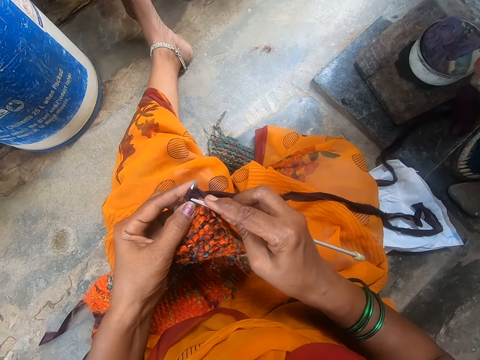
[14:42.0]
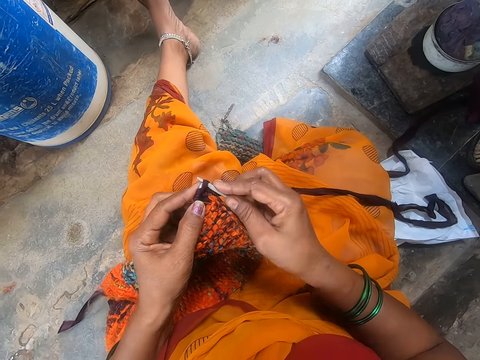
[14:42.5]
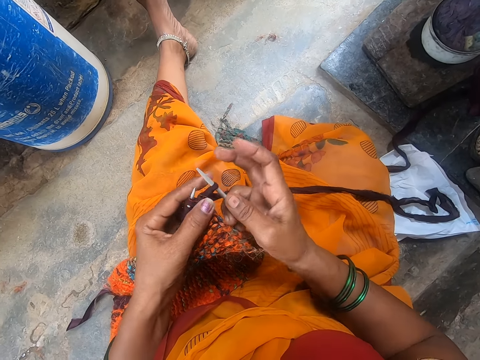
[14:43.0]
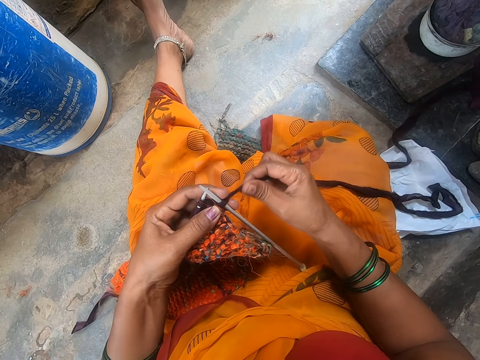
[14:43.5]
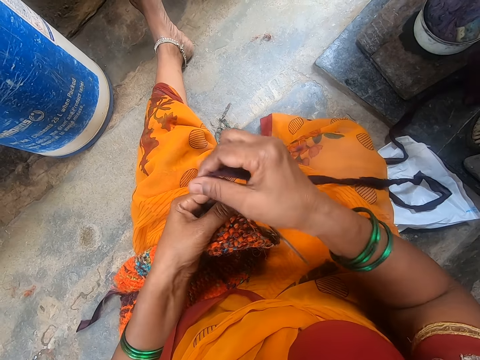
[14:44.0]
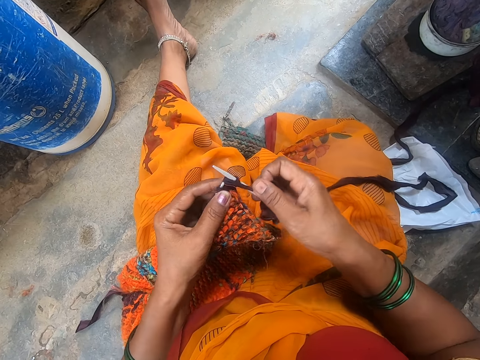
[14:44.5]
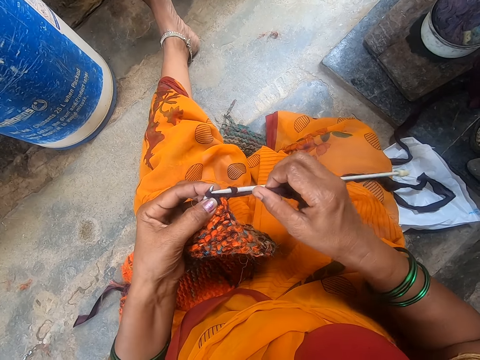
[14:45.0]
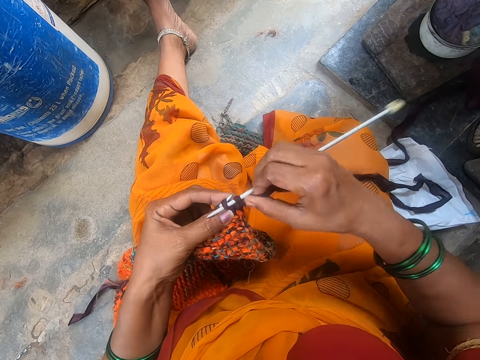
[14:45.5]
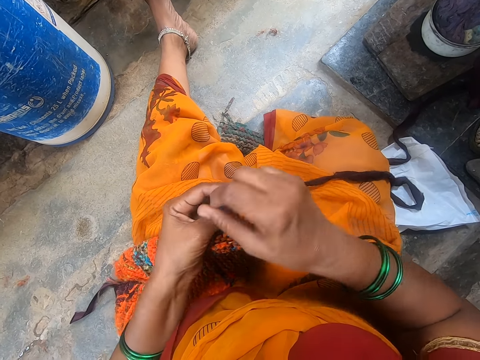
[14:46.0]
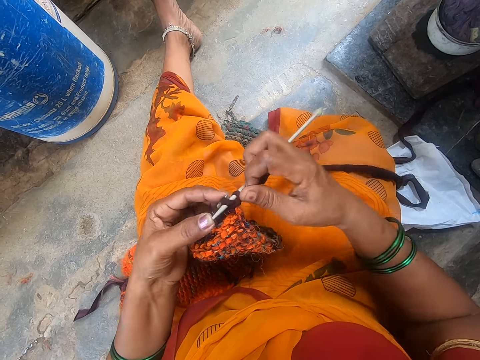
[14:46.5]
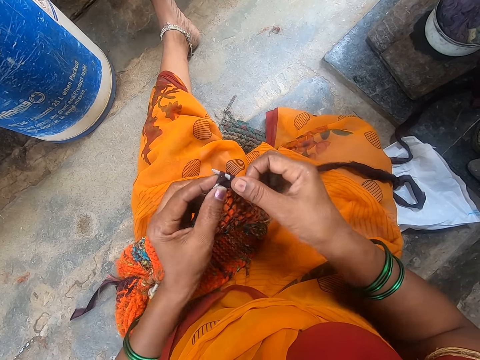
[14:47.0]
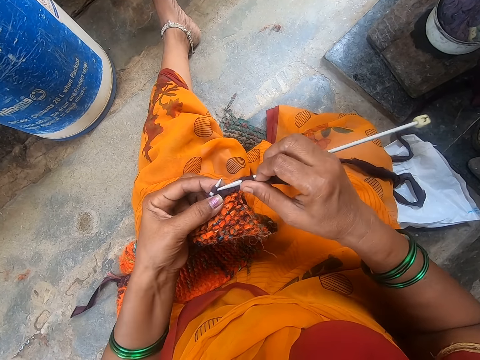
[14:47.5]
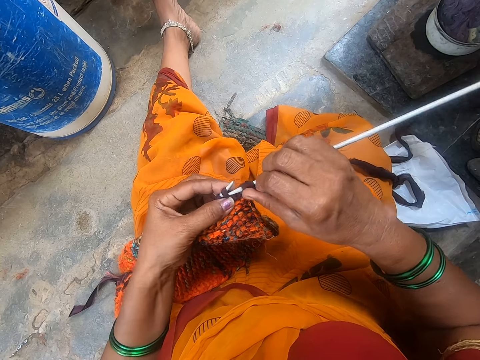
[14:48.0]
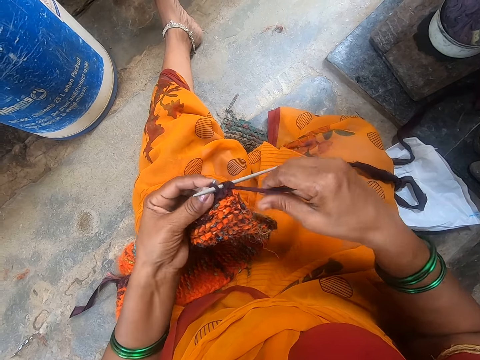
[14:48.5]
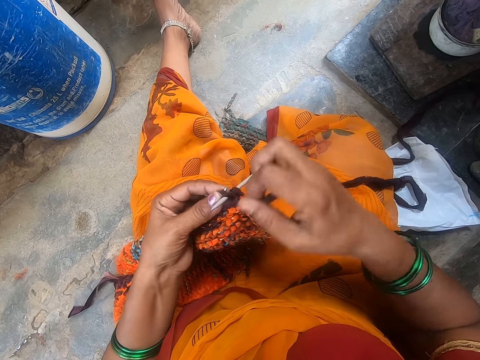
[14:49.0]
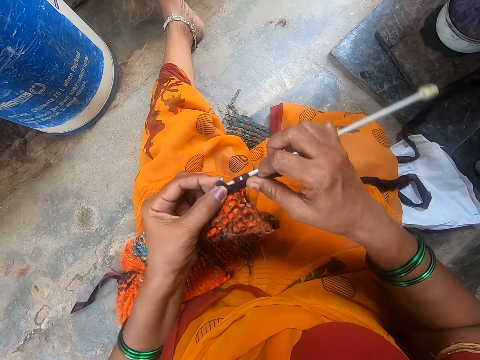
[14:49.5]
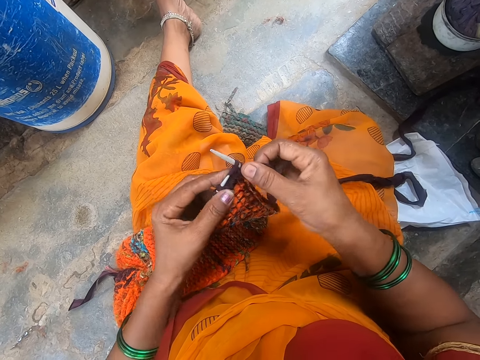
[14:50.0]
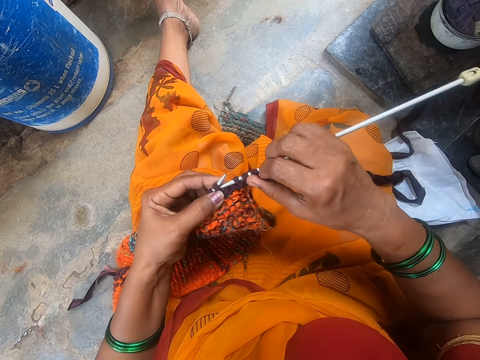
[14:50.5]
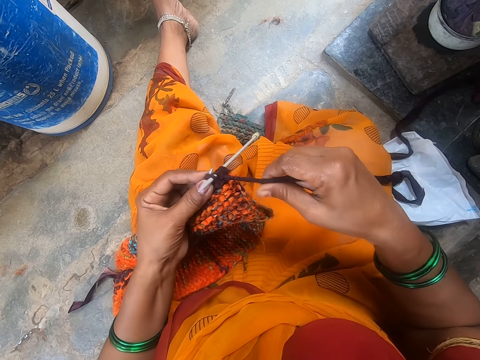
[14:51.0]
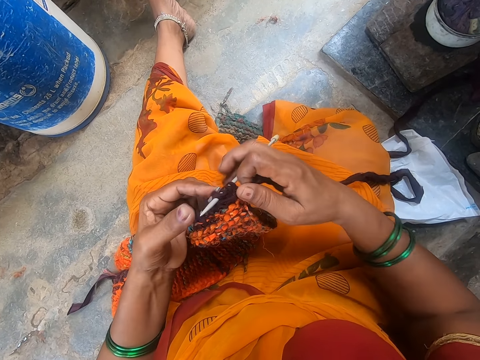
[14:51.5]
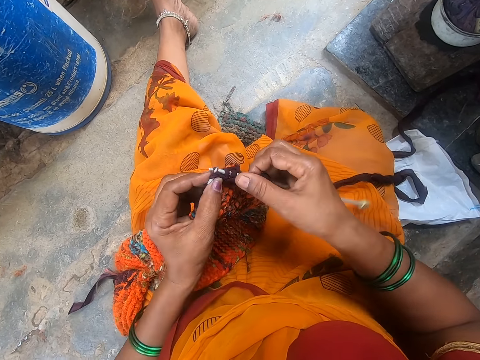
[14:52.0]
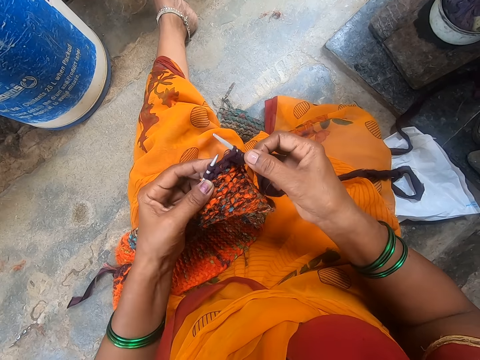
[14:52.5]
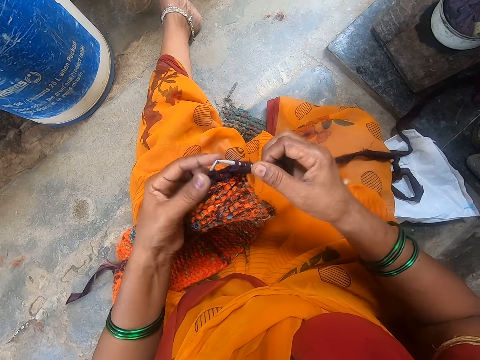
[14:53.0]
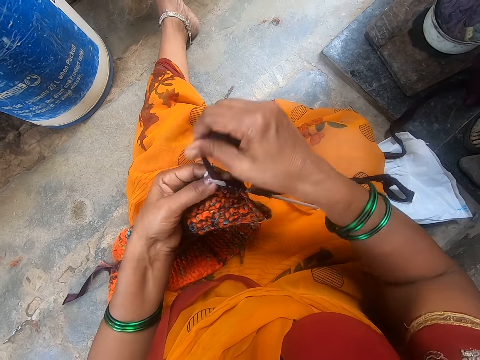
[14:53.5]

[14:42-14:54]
The camera wearer inserts a crochet on the knitted fabric. They sew the cloth with the sewing needle.

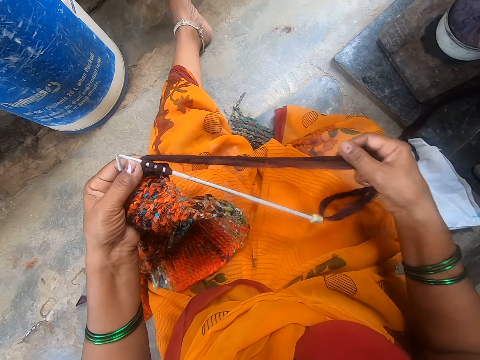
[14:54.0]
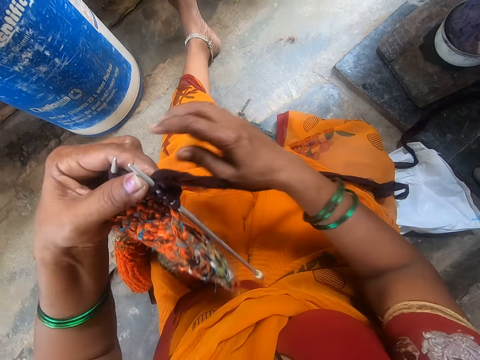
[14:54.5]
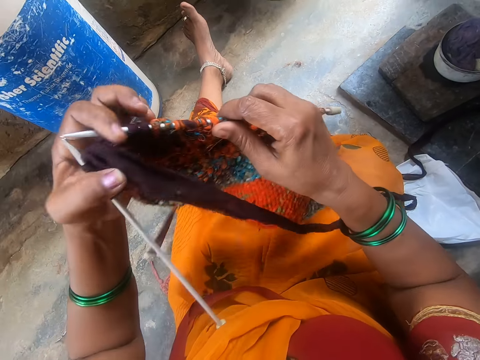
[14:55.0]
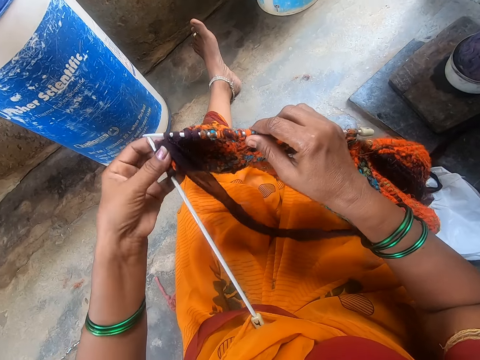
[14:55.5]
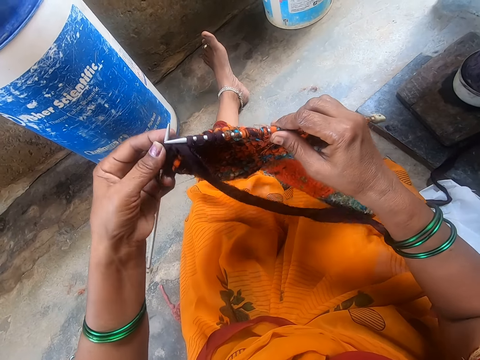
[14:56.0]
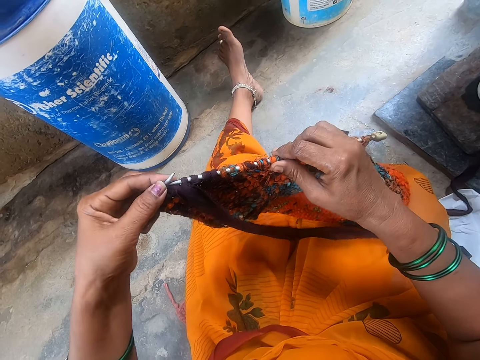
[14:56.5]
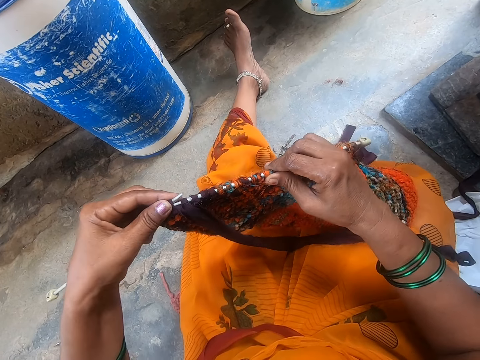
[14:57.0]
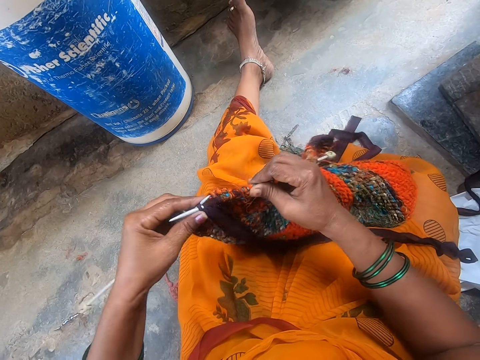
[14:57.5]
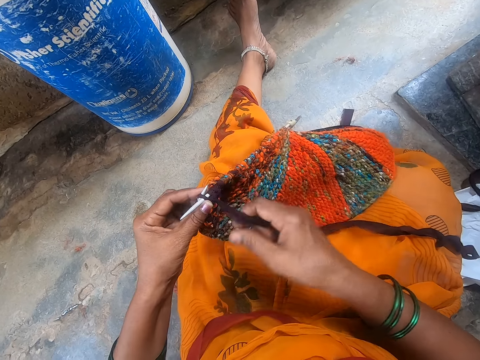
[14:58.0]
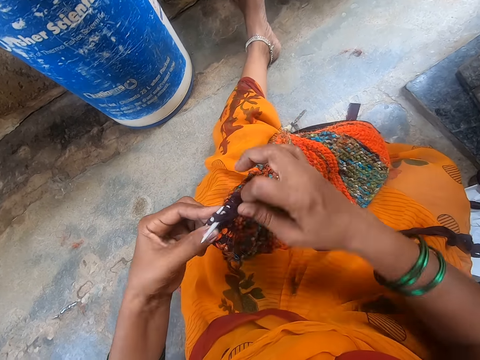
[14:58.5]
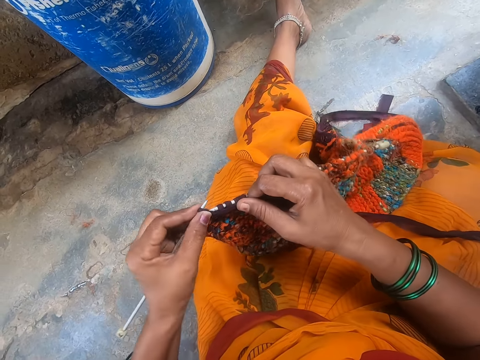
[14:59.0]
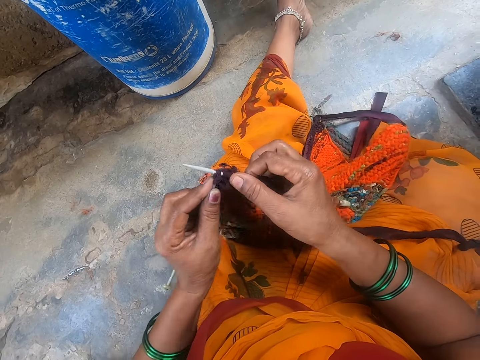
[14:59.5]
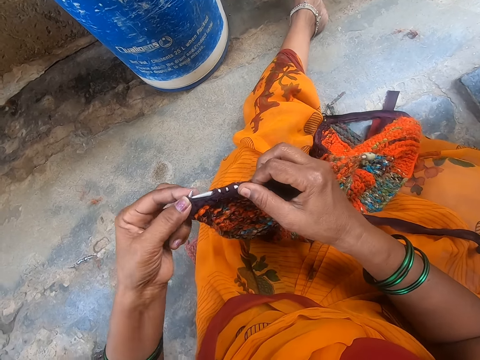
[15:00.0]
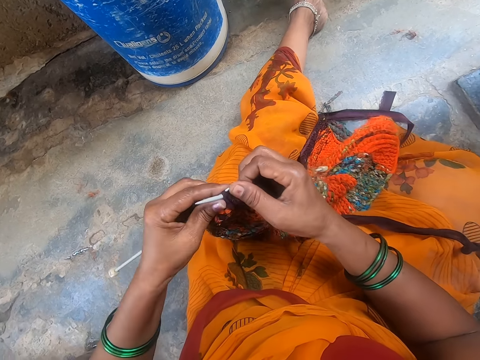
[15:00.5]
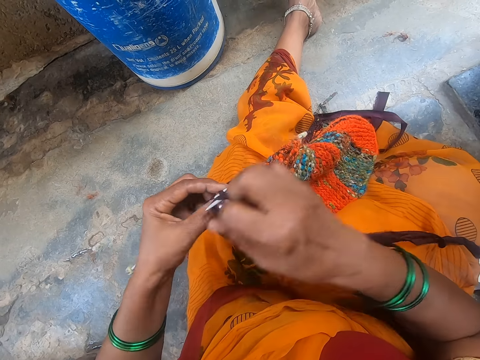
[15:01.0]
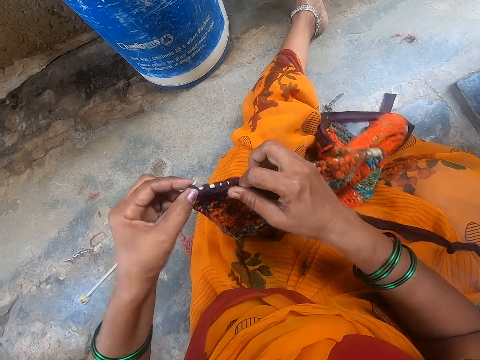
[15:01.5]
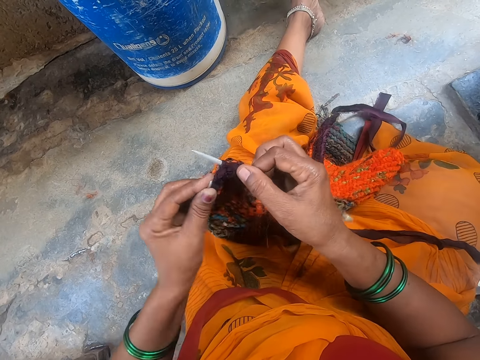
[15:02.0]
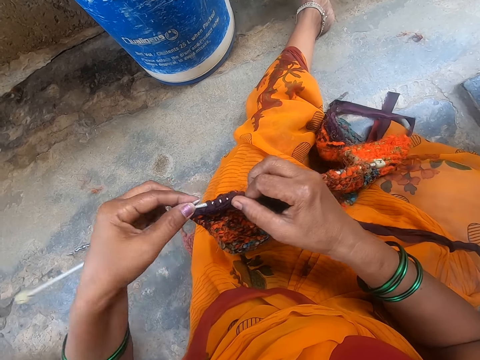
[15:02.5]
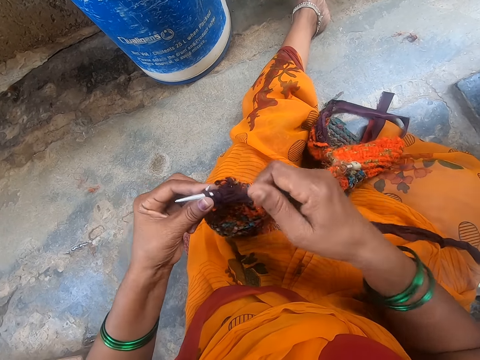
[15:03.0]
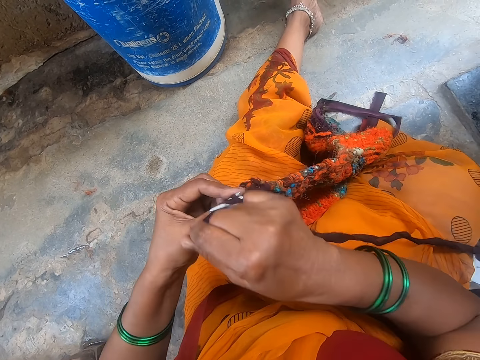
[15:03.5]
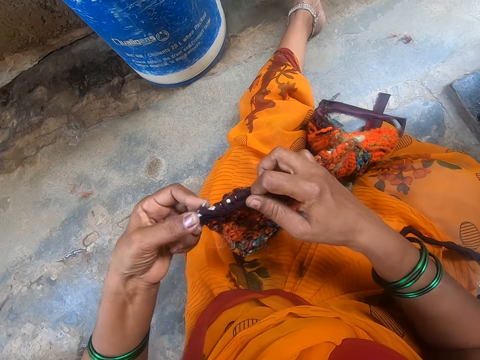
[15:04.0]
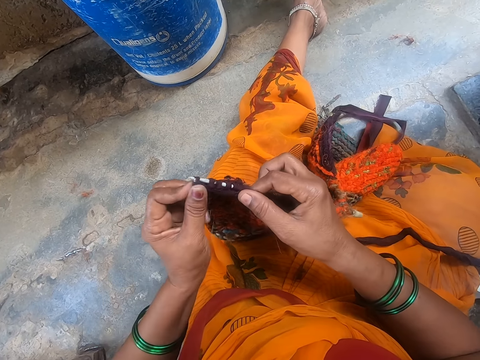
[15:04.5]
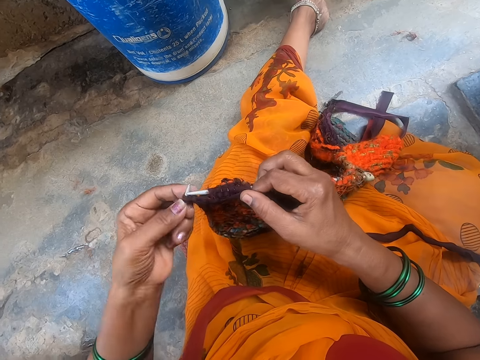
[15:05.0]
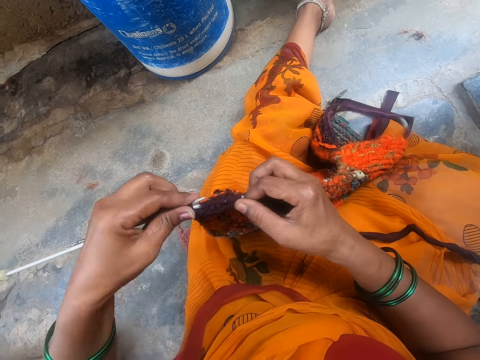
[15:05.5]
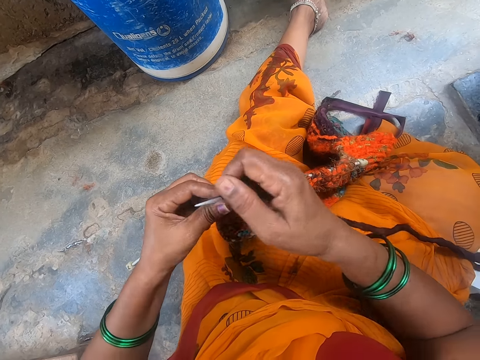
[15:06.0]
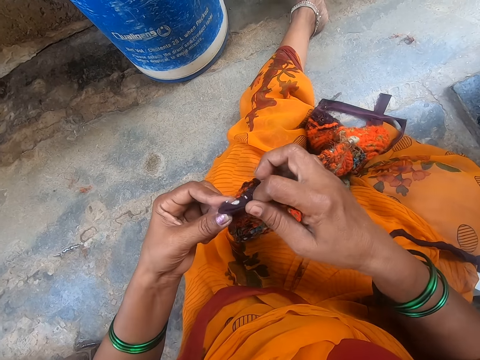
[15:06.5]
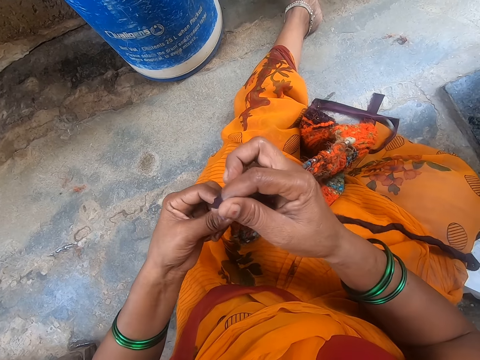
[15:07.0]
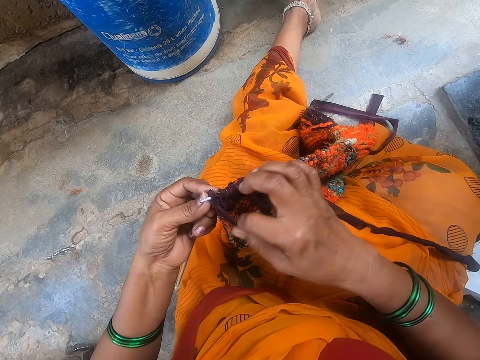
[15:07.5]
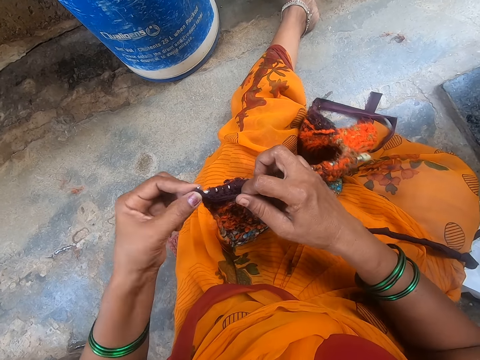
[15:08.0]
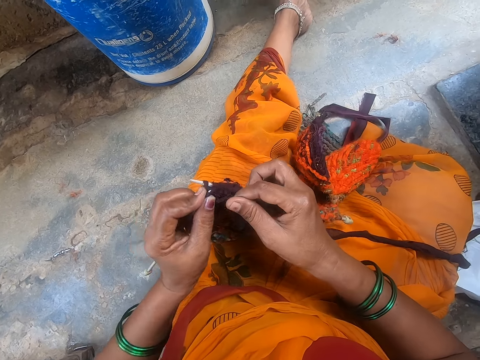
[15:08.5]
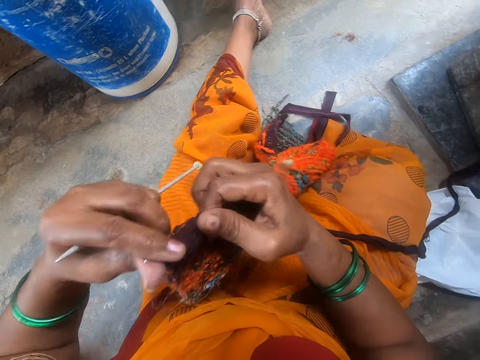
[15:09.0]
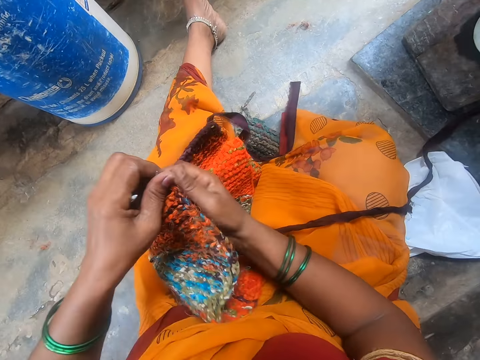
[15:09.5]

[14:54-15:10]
The camera wearer pulls the knitting wool. They turn the scarf. They sew the scarf.
